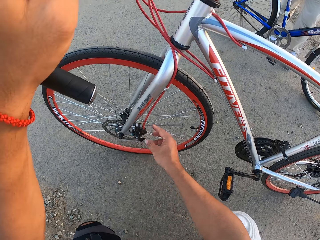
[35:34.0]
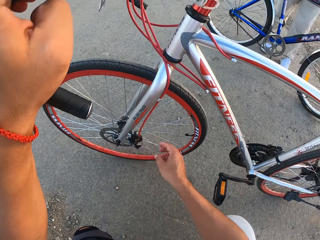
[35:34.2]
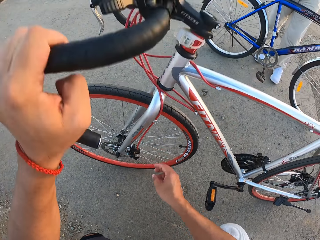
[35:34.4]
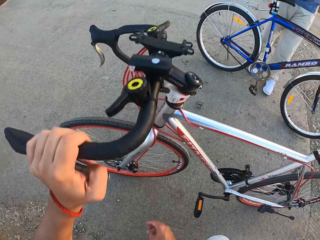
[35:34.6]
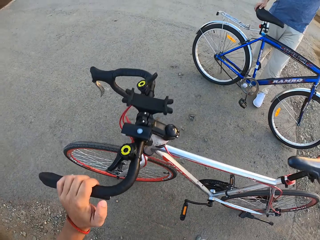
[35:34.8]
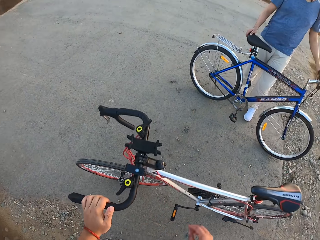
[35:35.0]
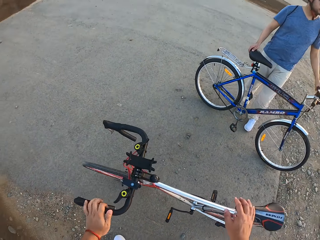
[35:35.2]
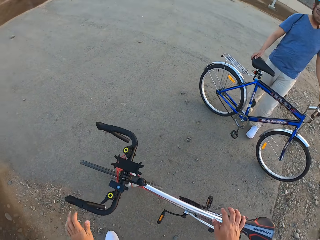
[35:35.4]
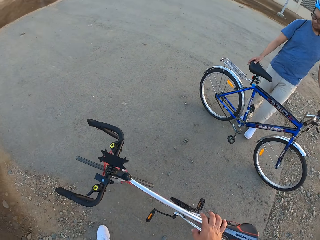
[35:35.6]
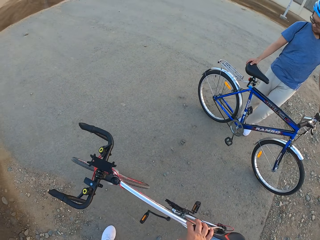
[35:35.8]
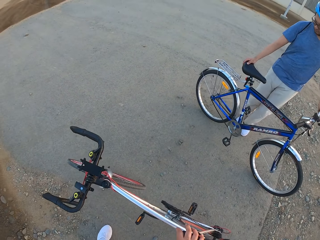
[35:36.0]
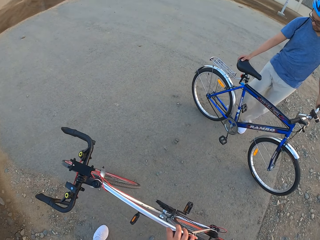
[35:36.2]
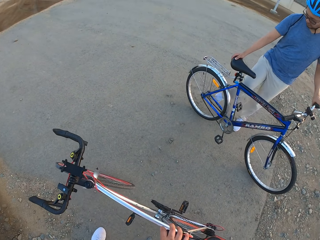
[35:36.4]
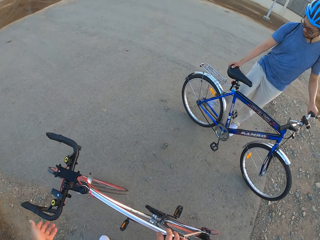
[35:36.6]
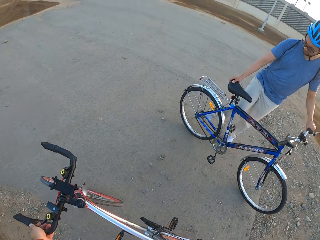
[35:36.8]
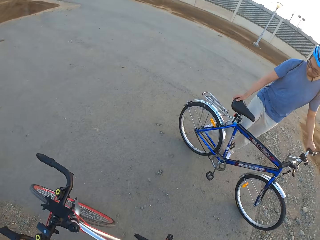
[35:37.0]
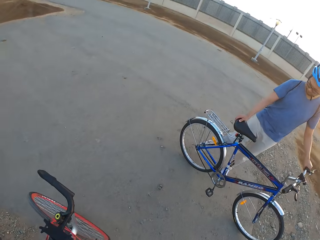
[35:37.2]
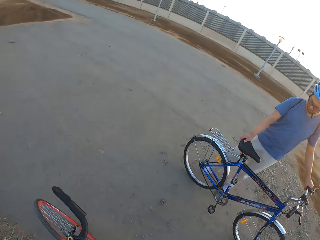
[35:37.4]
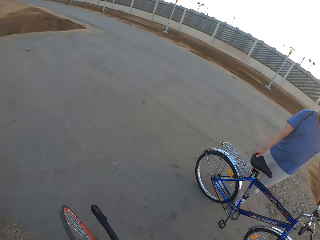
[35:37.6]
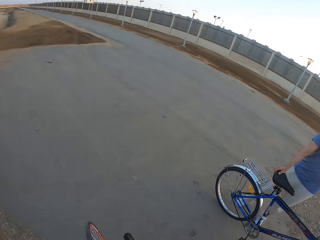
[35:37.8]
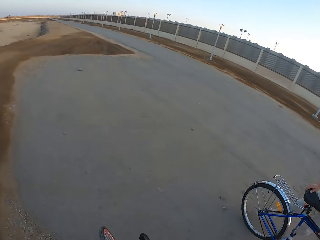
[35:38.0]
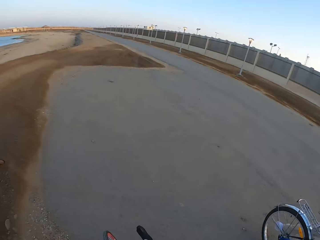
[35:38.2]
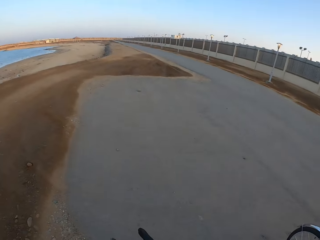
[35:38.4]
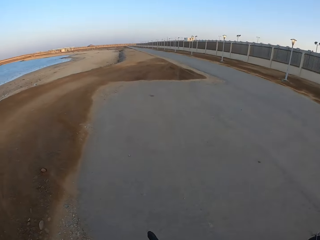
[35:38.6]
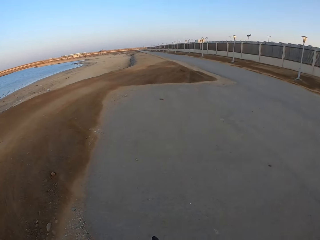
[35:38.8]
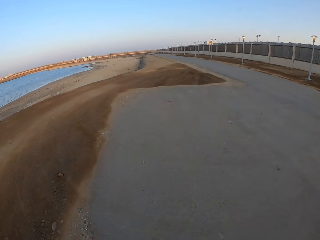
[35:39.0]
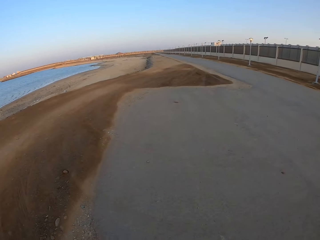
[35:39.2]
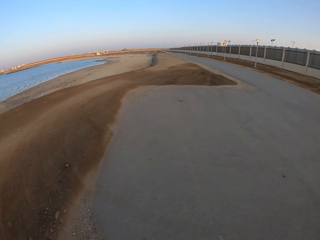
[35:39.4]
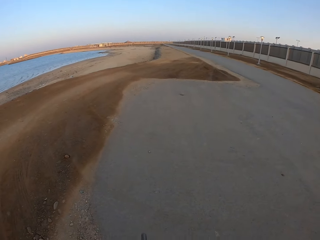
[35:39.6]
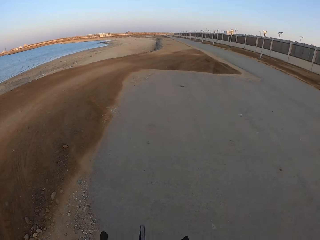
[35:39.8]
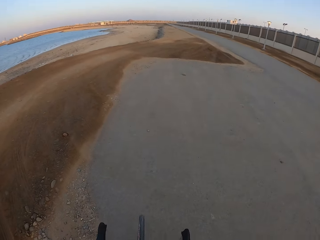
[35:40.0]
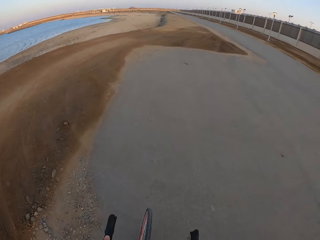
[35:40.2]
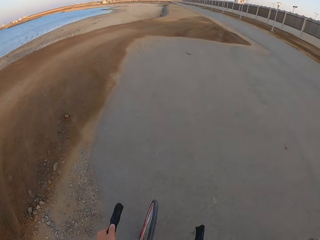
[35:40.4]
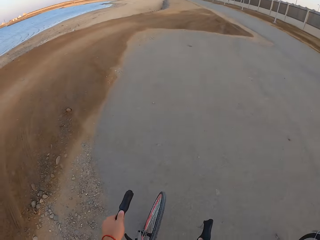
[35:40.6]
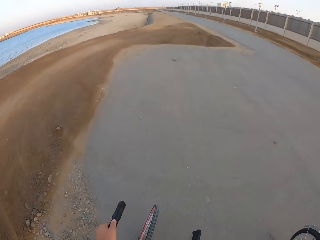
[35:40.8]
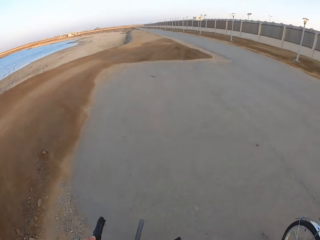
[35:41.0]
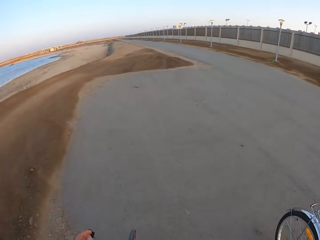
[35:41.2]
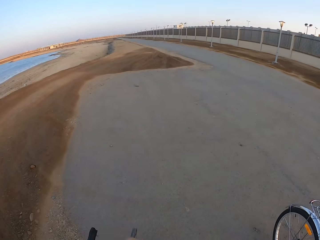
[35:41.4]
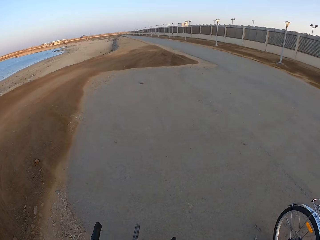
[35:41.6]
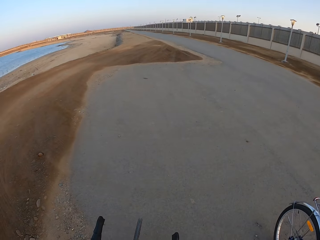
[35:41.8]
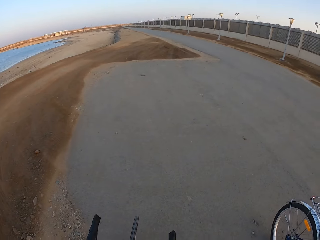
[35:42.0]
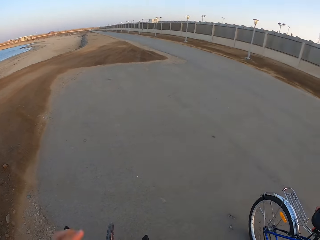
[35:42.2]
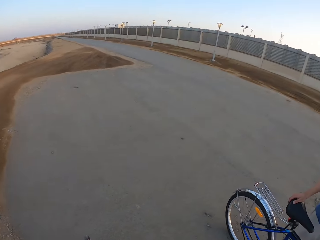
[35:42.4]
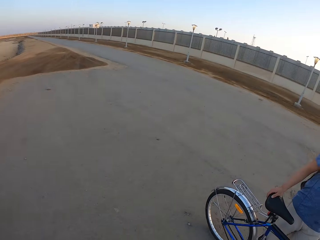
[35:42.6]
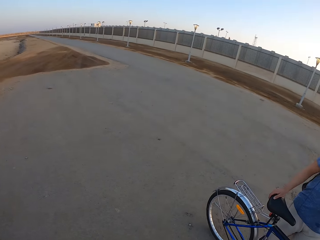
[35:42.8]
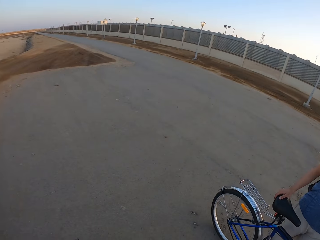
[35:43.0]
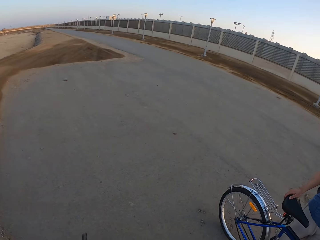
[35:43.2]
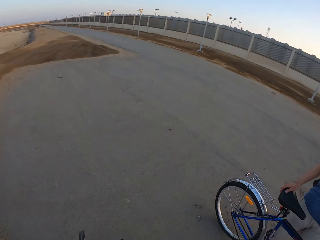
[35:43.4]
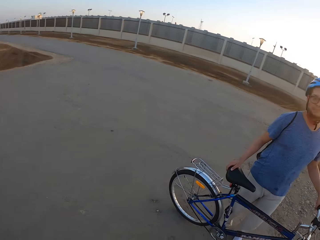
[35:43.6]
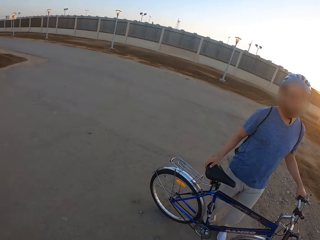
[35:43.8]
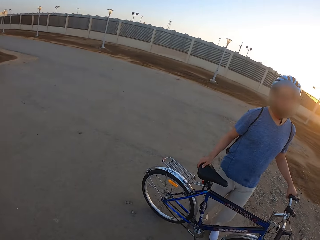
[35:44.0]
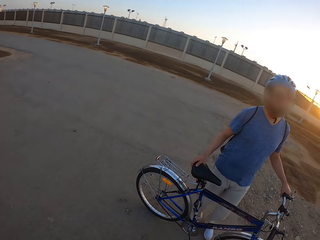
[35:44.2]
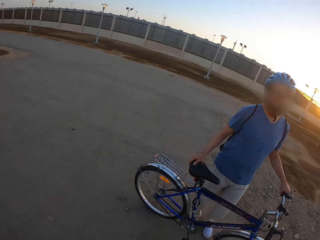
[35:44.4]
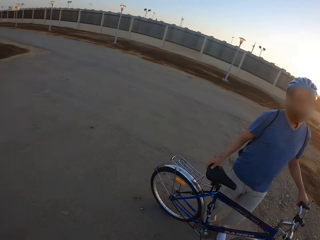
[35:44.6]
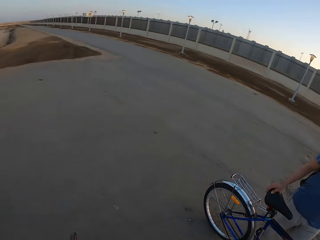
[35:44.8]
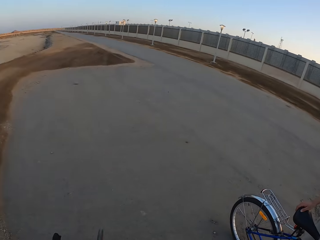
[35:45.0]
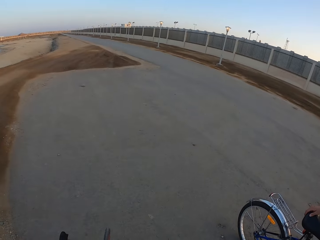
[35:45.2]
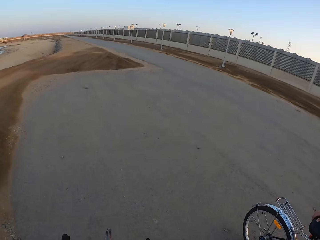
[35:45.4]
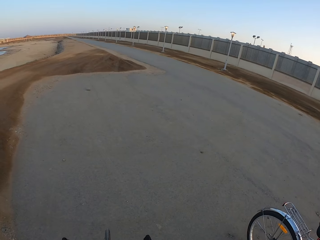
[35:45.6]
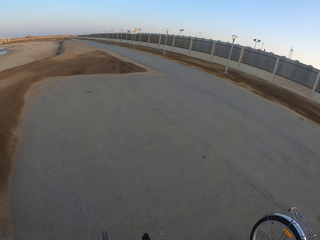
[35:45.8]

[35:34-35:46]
The camera wearer looks around. A man looks around.

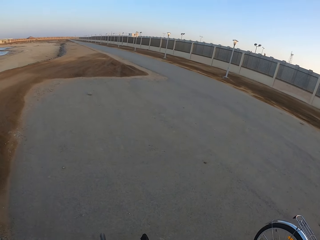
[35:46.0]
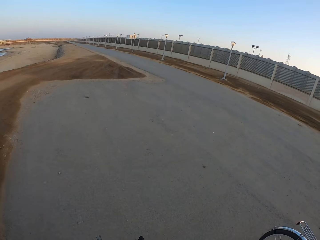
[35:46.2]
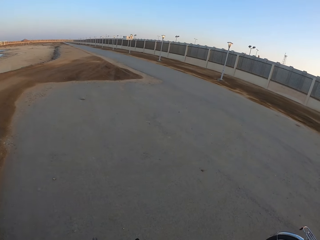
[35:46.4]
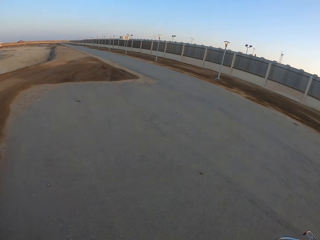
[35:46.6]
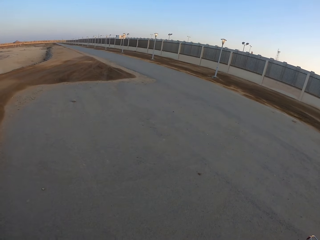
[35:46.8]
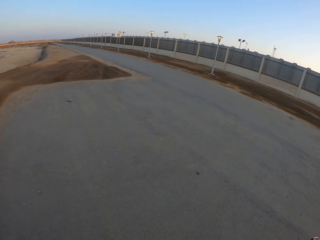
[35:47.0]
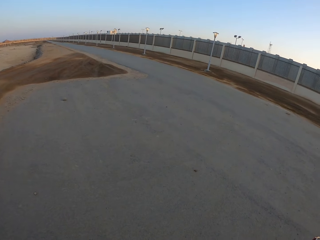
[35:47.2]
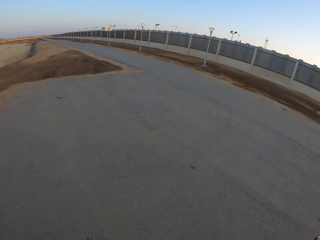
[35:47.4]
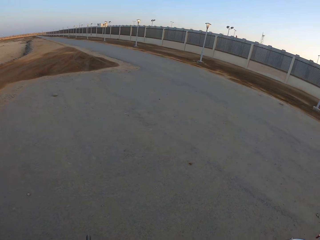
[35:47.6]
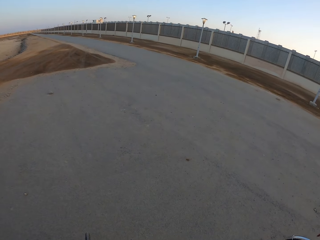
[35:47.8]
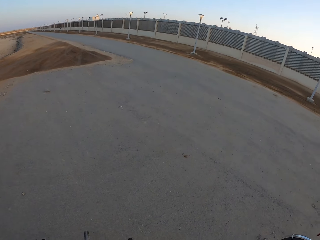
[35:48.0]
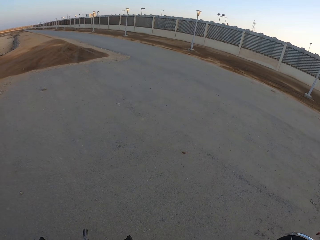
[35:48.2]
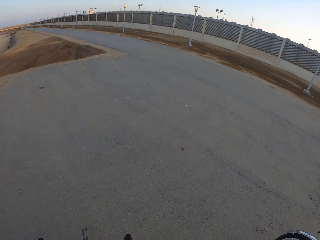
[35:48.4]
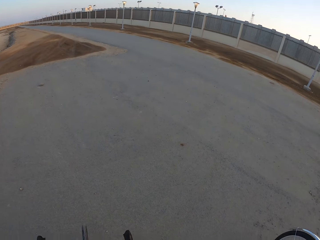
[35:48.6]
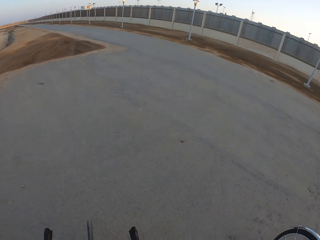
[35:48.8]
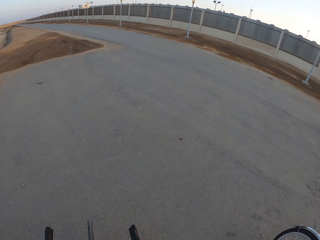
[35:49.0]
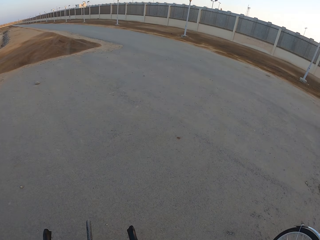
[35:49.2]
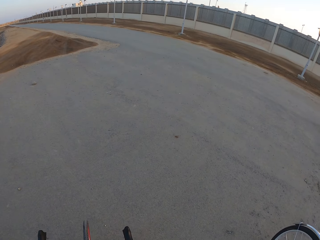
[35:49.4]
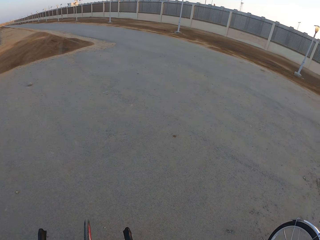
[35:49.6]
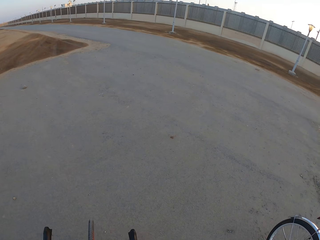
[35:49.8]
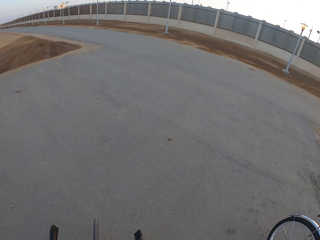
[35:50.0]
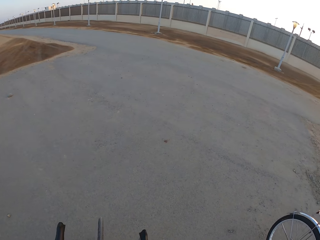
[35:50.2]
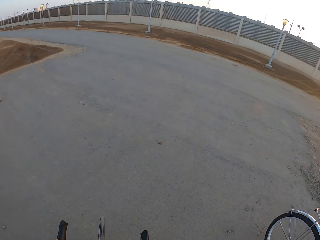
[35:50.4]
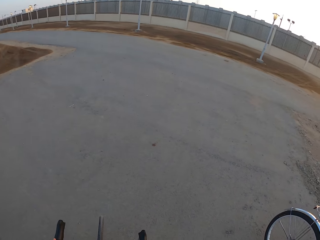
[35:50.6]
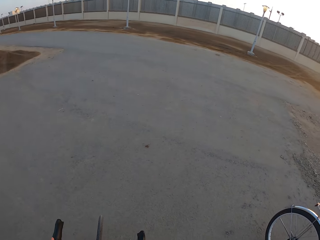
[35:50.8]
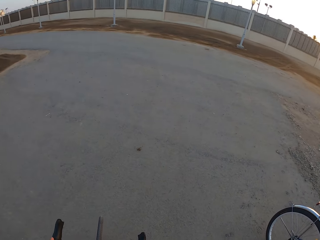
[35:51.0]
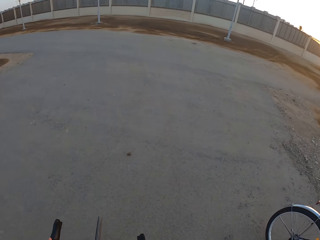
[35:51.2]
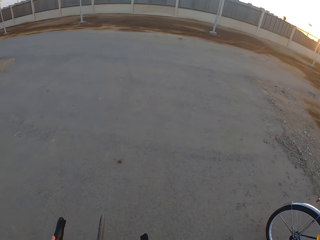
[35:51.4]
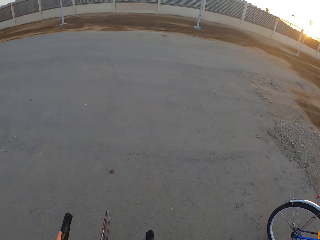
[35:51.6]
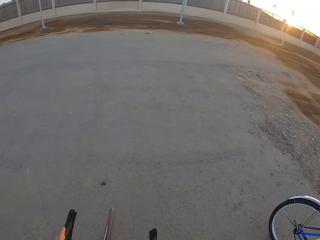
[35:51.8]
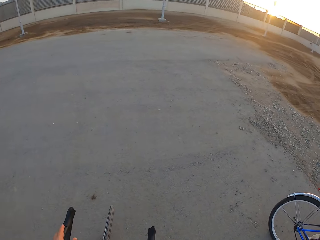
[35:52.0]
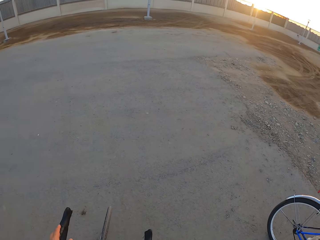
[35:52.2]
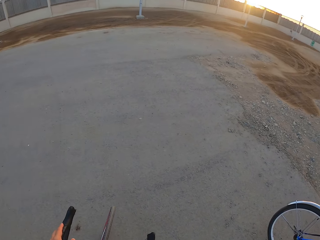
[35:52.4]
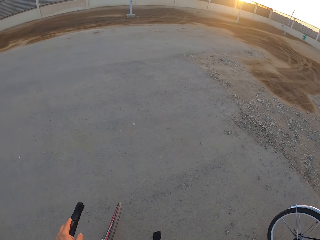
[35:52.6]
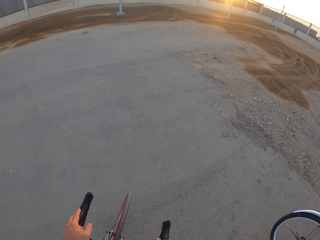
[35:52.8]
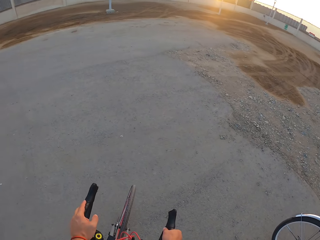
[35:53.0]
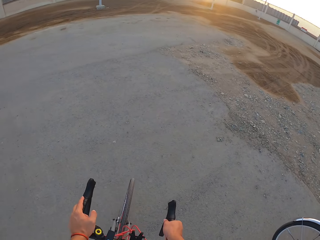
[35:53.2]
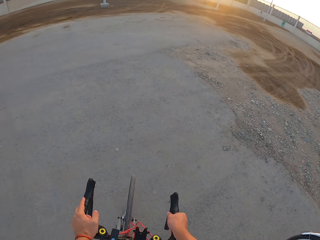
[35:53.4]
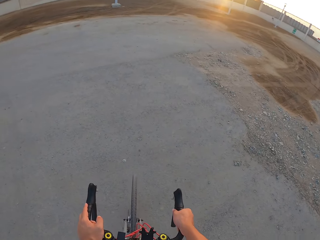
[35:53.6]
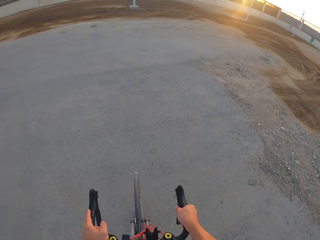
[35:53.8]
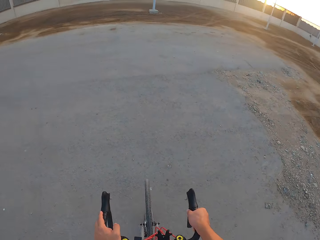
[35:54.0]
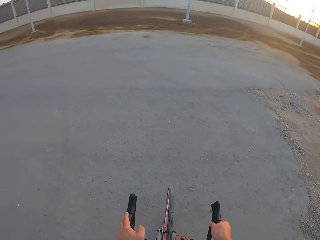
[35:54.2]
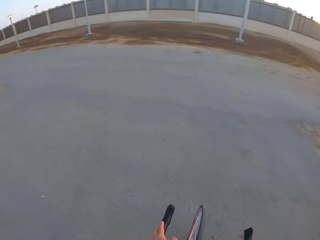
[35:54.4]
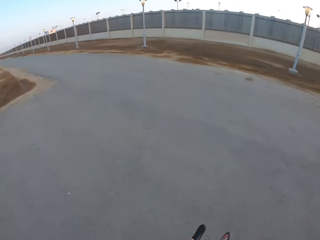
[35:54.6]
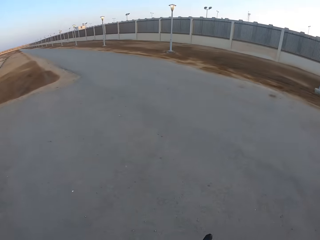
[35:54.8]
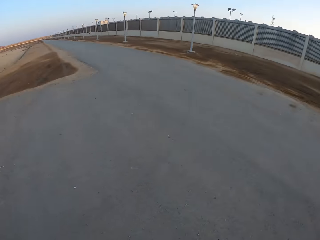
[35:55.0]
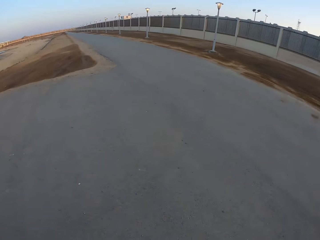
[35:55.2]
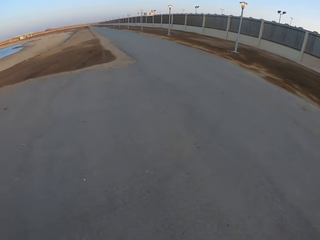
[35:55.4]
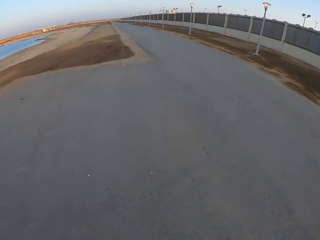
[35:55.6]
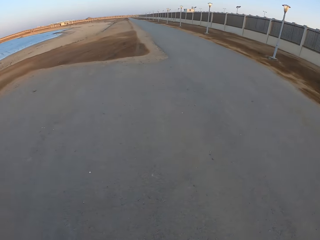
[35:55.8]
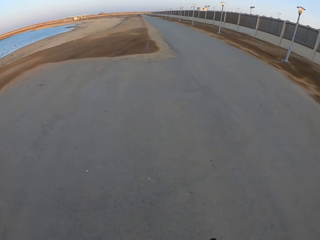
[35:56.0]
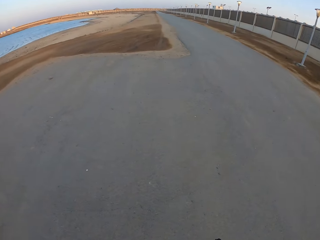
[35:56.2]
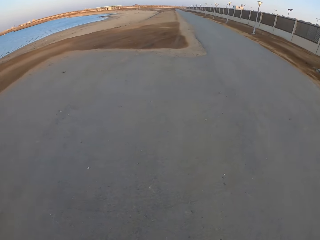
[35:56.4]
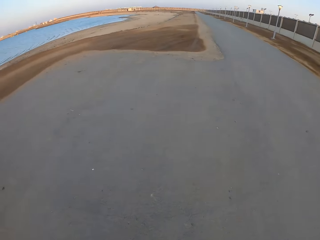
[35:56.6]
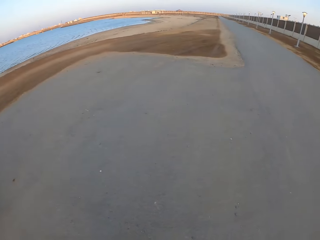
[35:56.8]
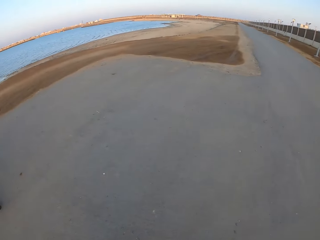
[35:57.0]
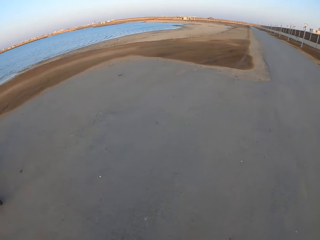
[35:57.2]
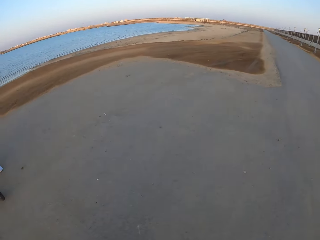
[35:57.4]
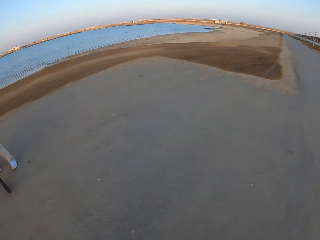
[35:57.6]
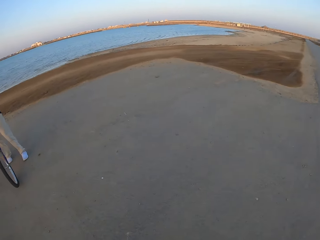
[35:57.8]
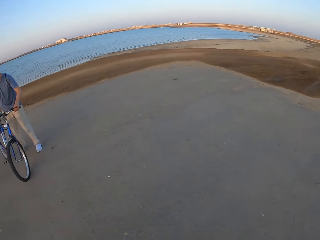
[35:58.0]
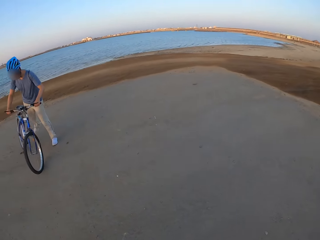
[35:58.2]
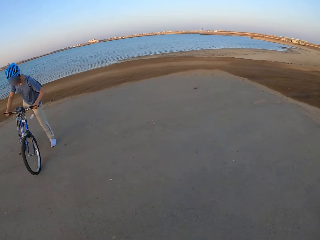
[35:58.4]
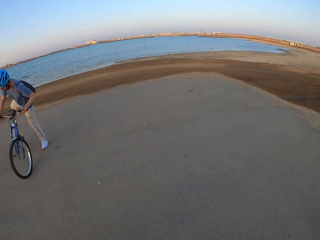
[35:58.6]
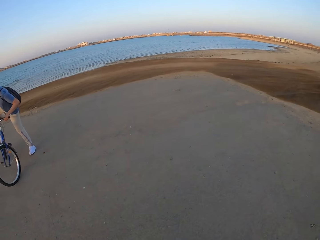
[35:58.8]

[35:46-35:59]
The camera wearer looks around. They ride the bicycle and cycle on the road.
